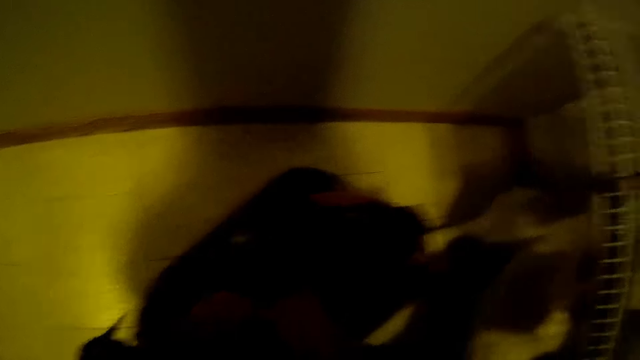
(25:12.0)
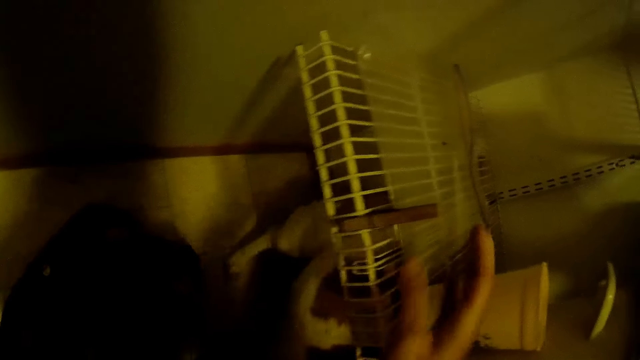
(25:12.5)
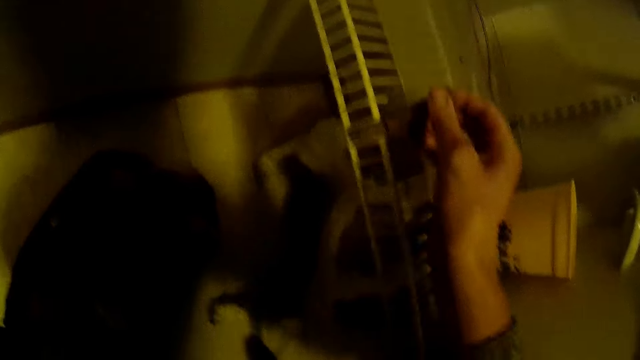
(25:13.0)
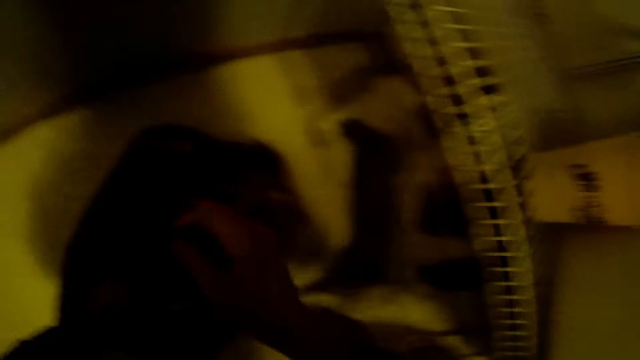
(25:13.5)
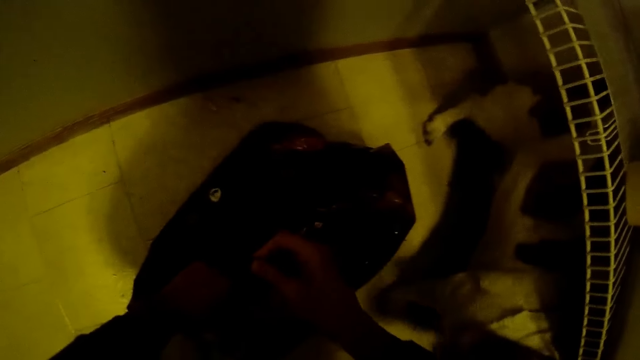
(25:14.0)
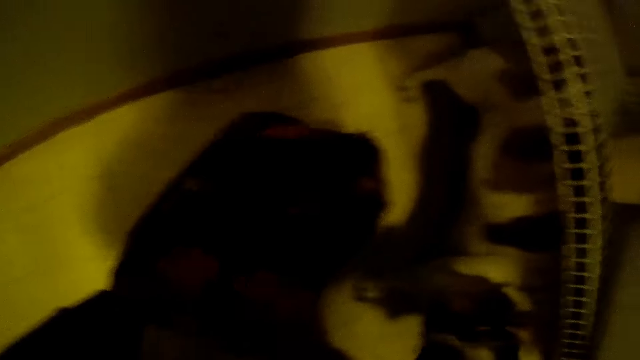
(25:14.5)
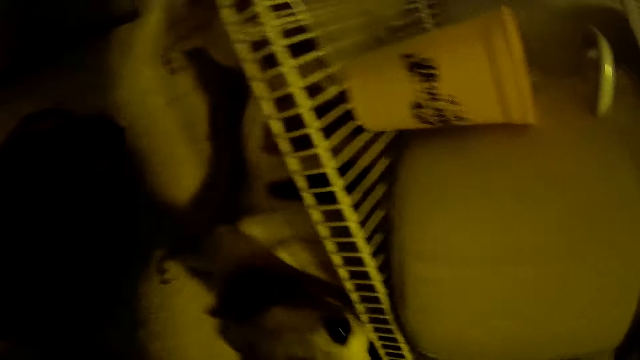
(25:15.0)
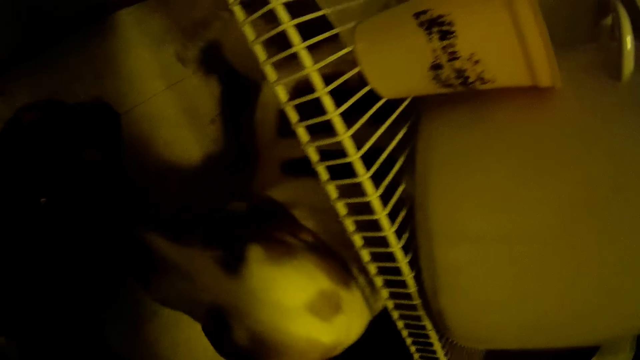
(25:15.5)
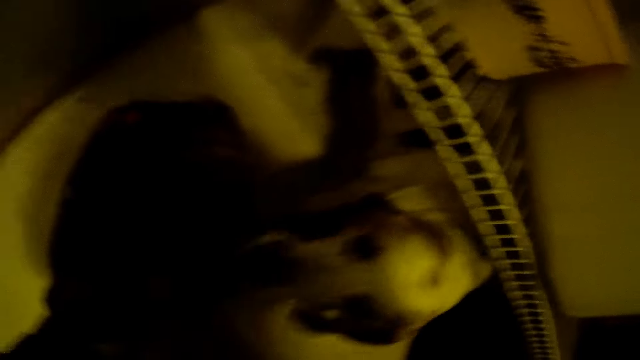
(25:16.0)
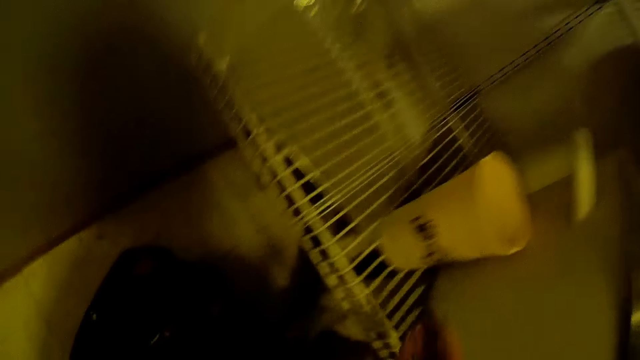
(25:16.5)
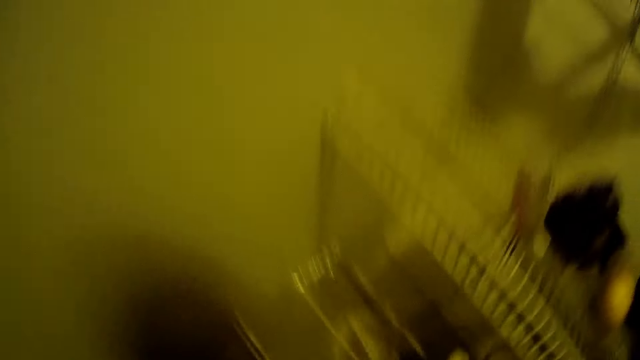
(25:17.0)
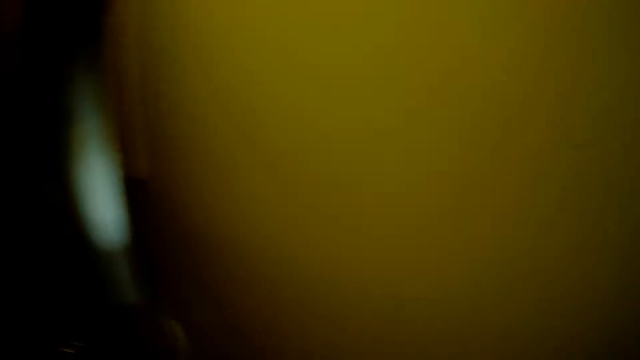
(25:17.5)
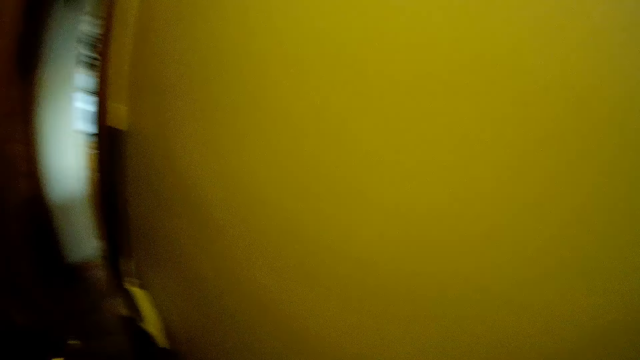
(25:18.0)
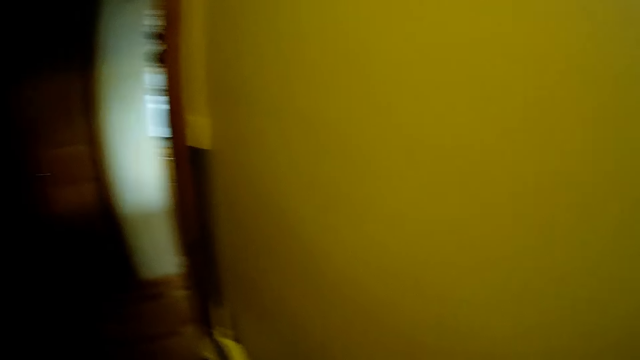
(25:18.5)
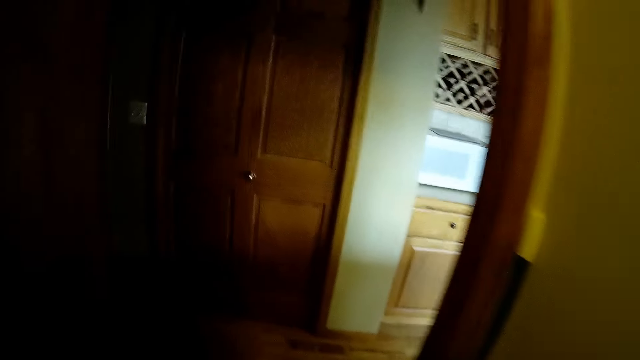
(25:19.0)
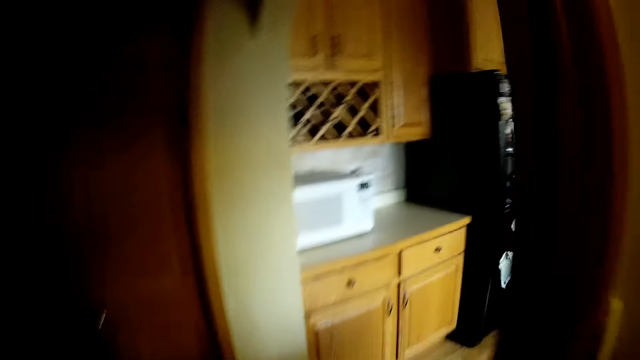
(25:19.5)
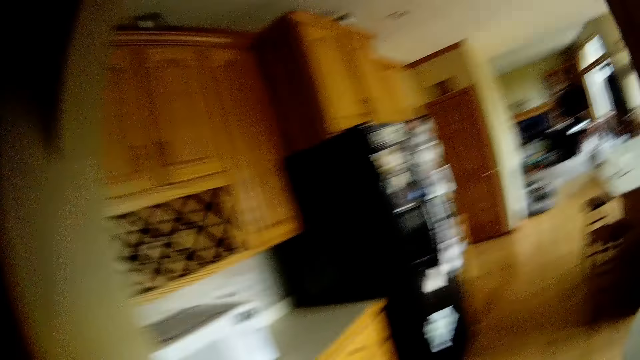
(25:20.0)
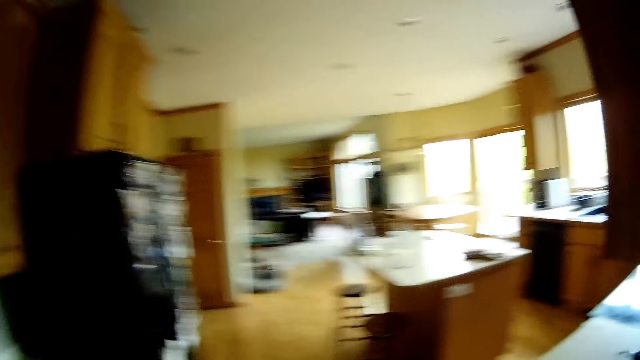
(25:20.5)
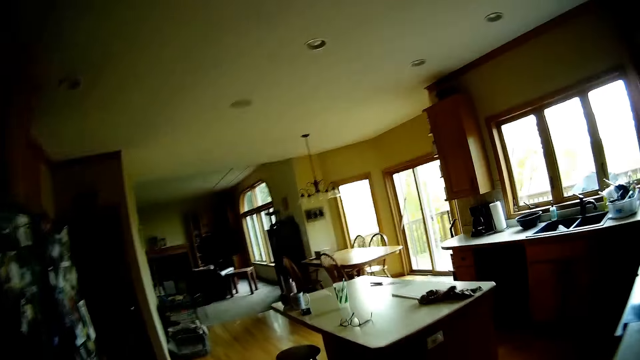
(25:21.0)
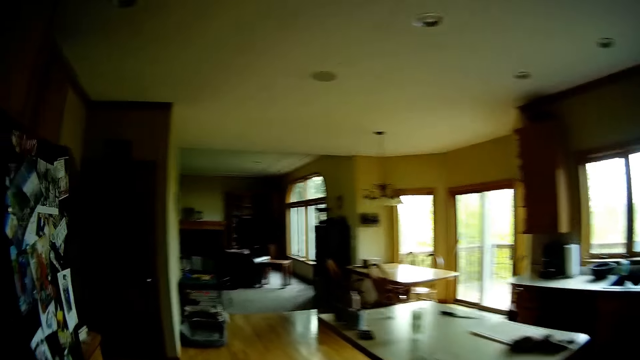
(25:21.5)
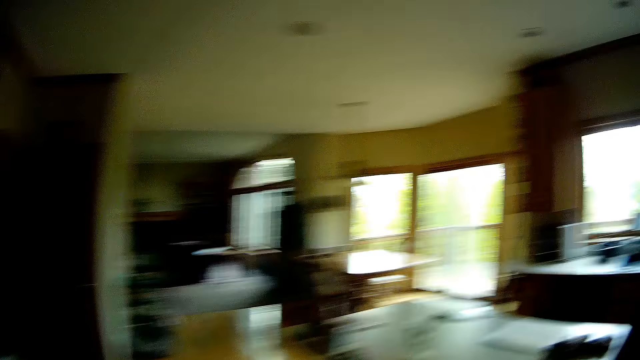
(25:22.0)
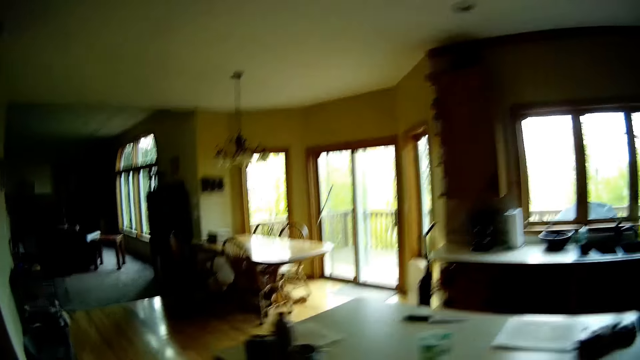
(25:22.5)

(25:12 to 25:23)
The camera wearer removes the clip or peg from the tray with her right hand. She talks to the dog. She clips the peg on the nylon. She folds the nylon with both hands. She picks up the cup or tin of kibble on the shelf with her right hand. She enters the kitchen.

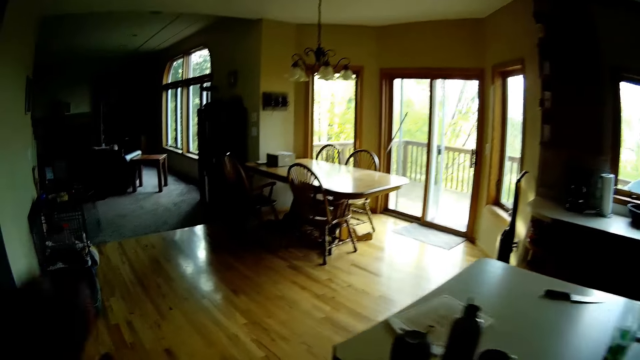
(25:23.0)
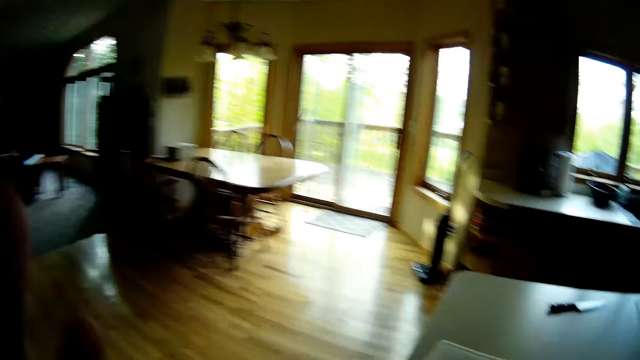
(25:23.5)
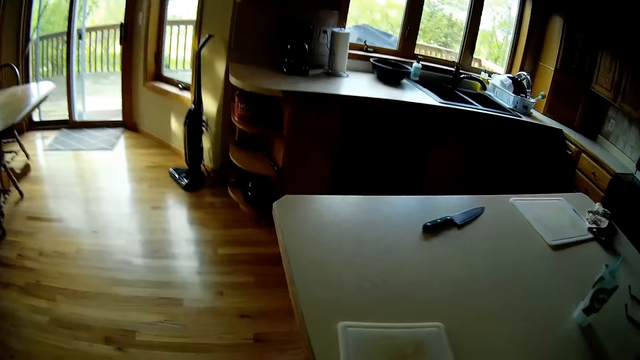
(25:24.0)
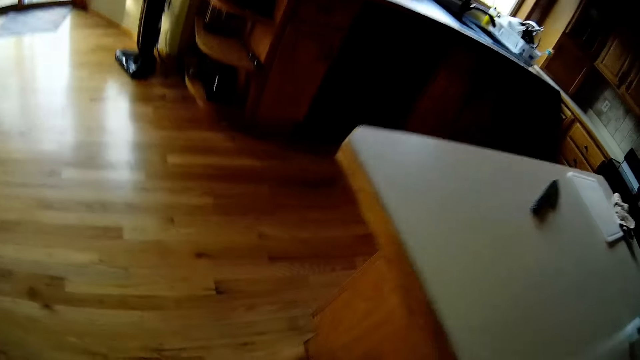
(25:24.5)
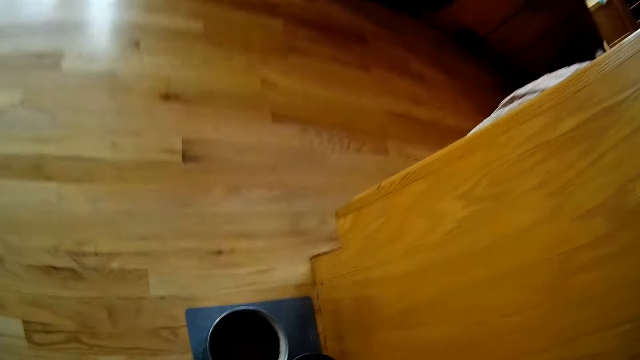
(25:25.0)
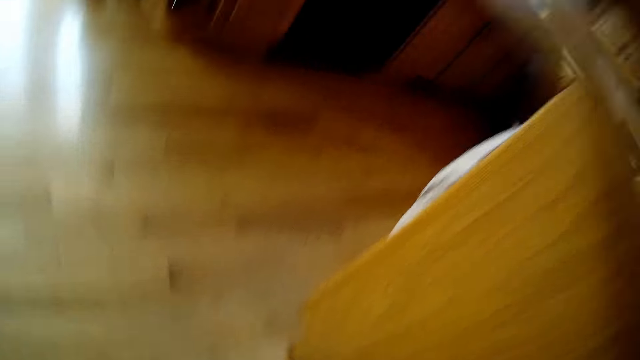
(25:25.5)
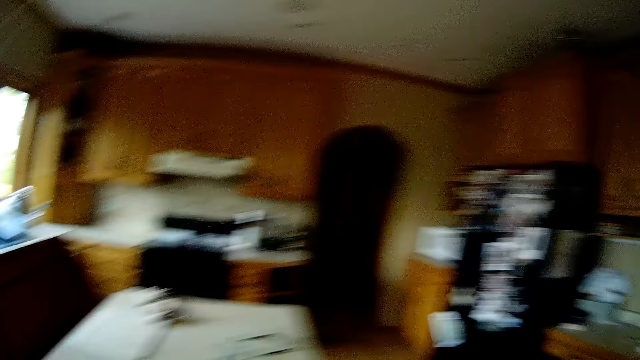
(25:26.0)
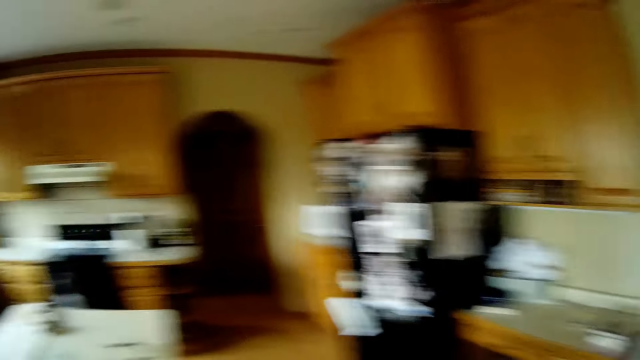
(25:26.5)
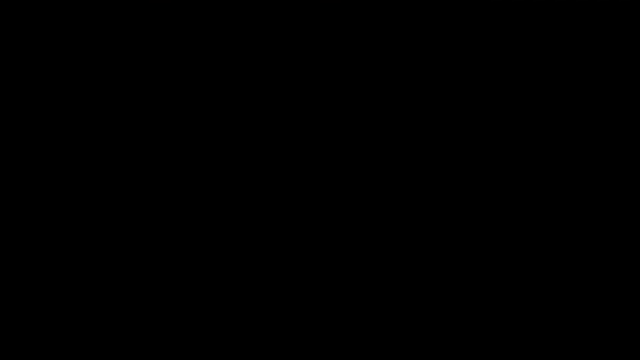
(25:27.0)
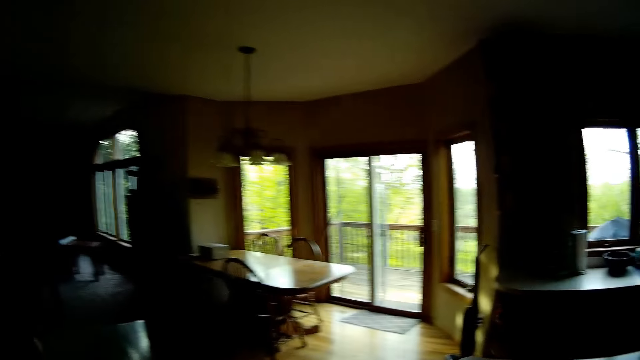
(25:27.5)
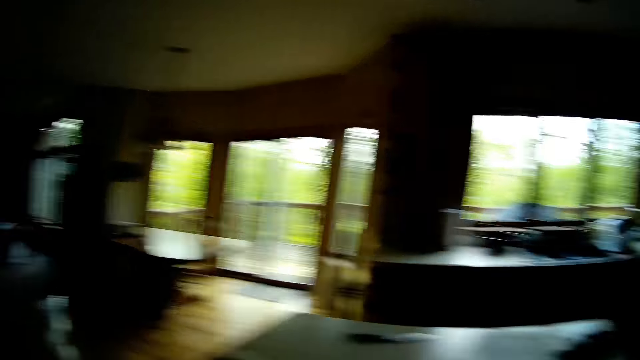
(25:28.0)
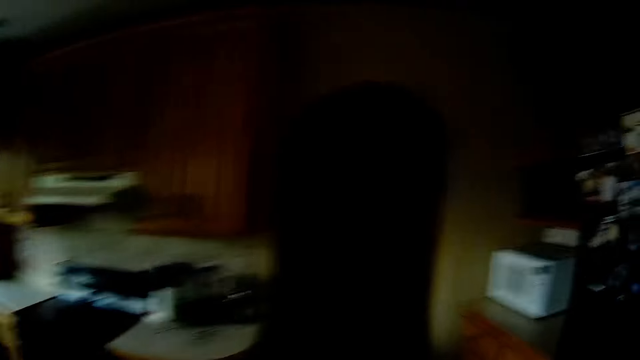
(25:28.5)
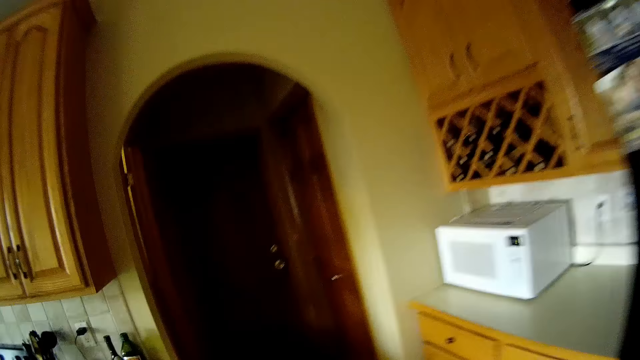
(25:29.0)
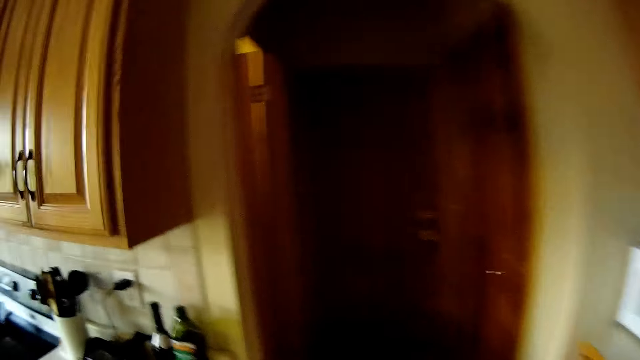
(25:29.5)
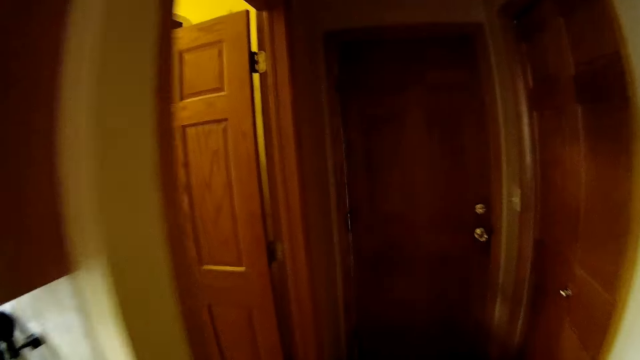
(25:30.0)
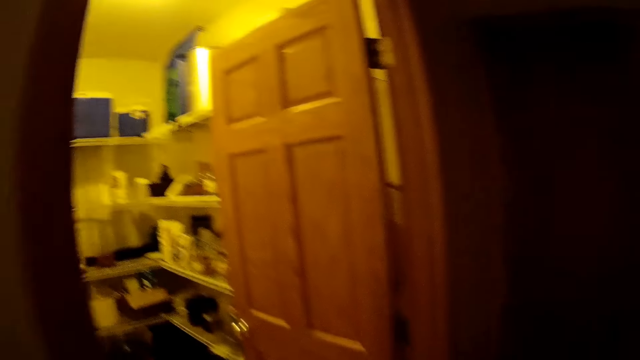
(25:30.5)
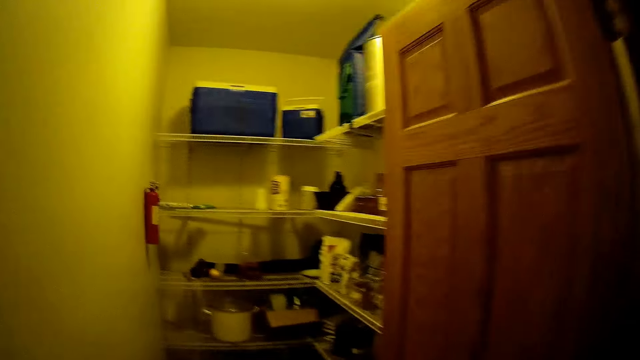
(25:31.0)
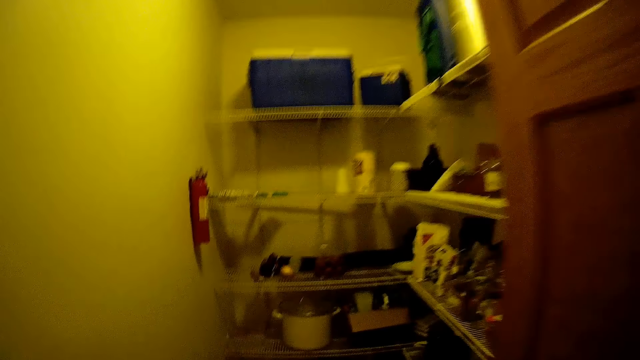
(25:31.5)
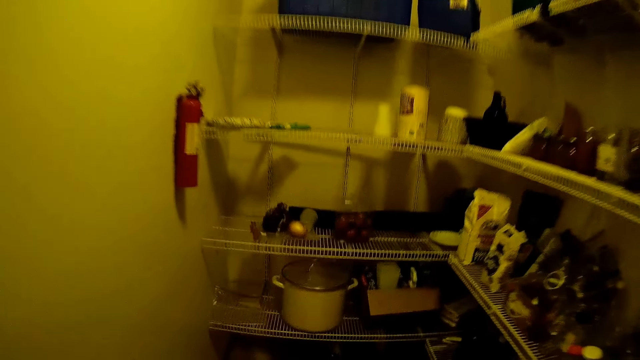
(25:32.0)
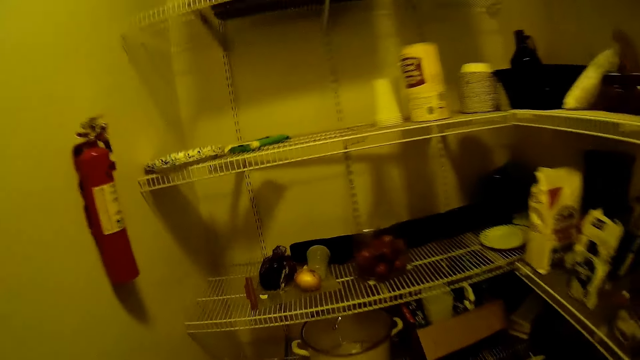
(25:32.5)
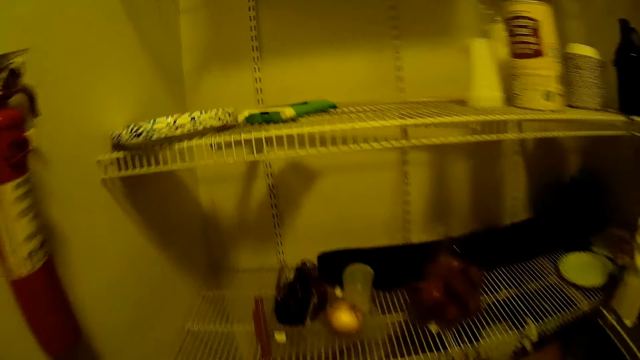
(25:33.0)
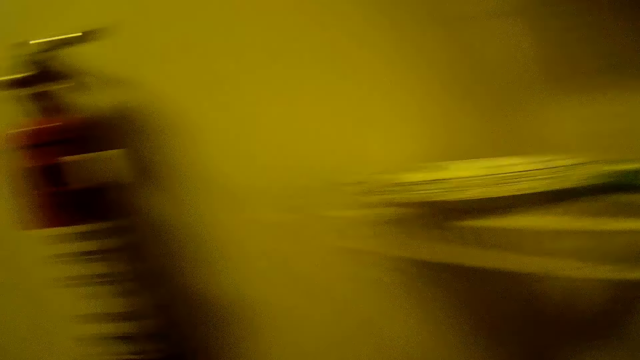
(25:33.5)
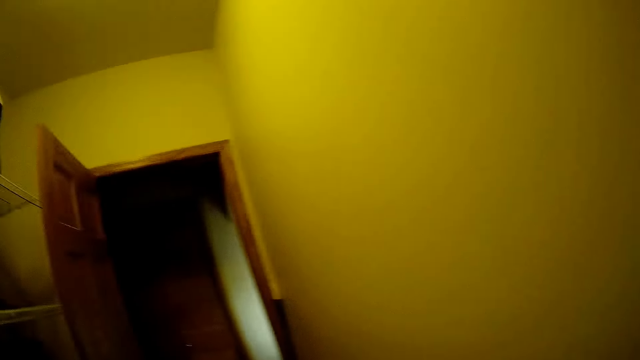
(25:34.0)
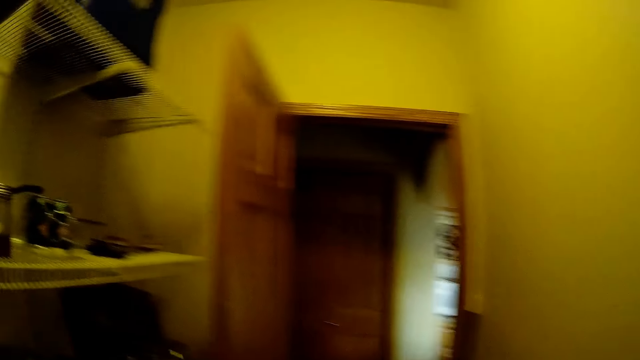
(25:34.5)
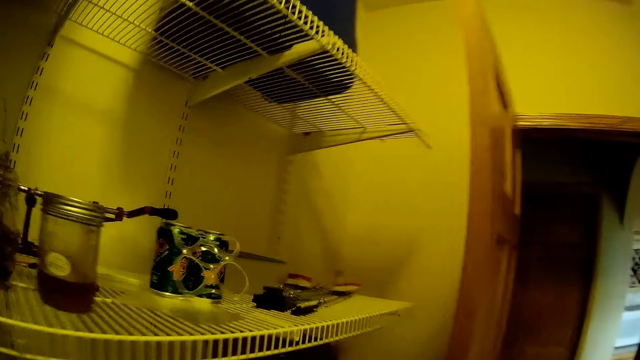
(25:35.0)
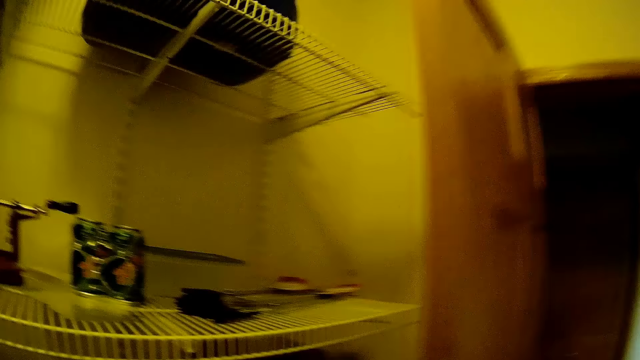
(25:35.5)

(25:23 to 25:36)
The camera wearer strikes the ground with her right hand. She pours the kibble on a dish. She looks around in the kitchen. She talks to the dog. She leaves the kitchen. She enters a small room. She puts the tin on the shelf.
